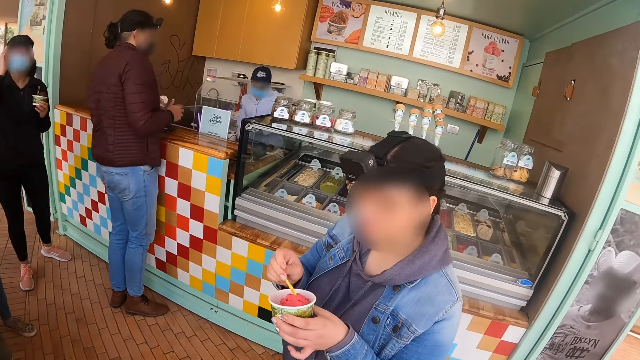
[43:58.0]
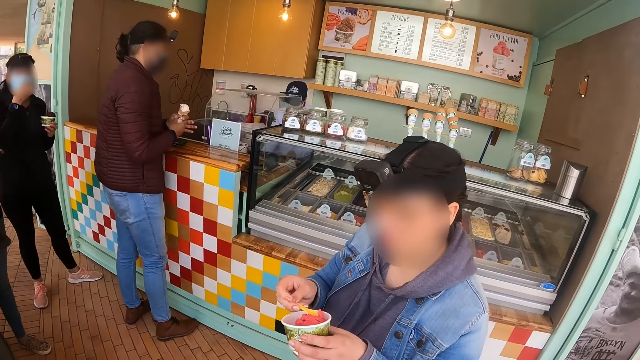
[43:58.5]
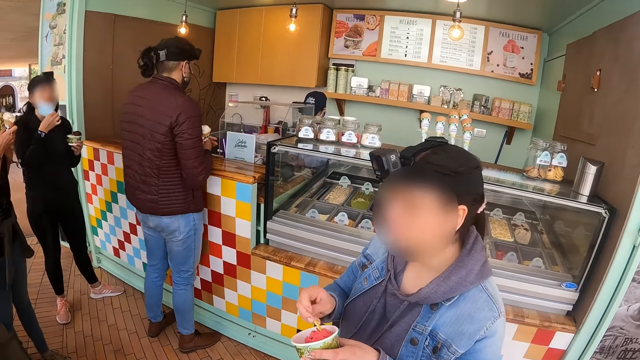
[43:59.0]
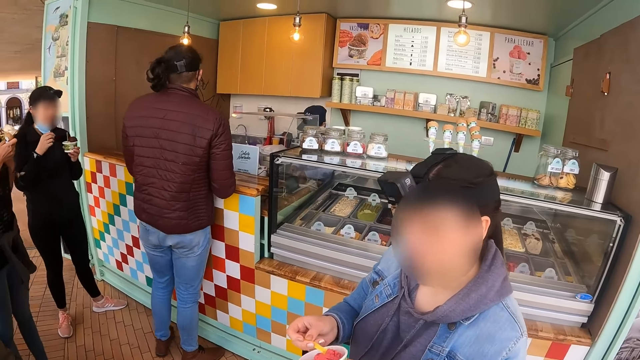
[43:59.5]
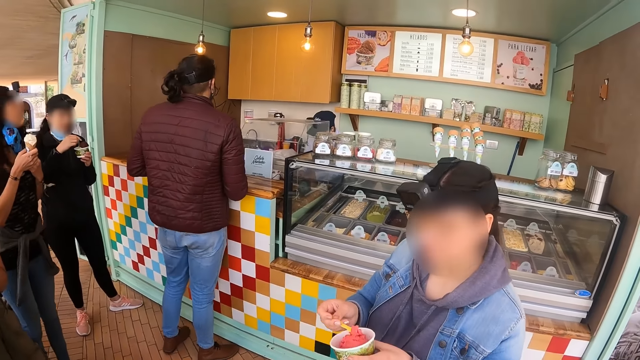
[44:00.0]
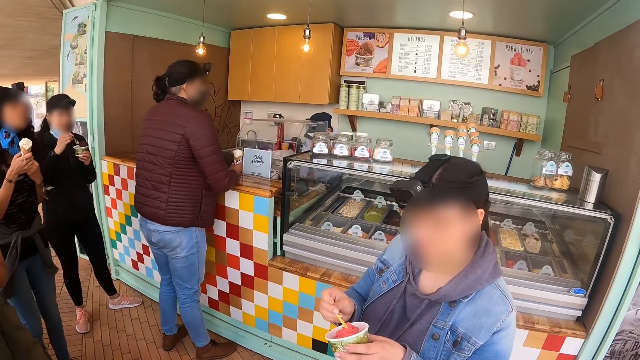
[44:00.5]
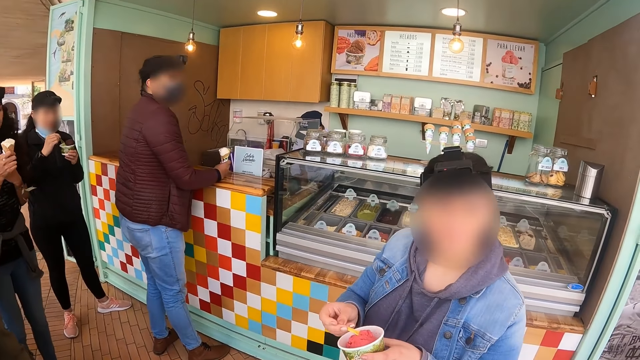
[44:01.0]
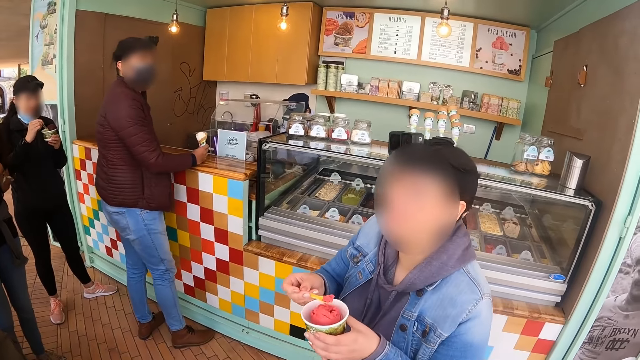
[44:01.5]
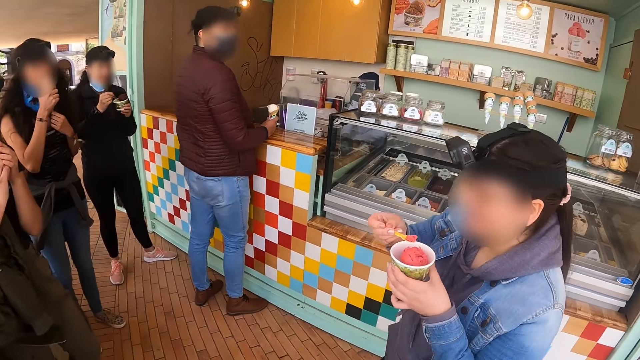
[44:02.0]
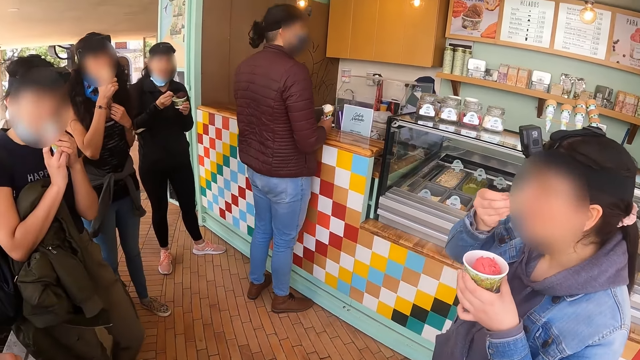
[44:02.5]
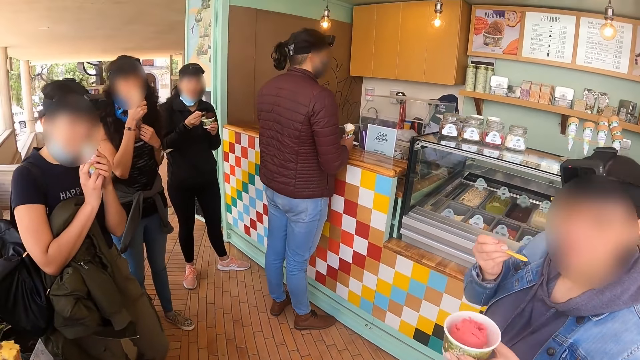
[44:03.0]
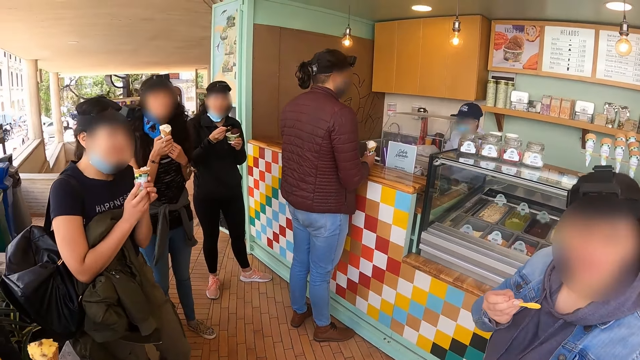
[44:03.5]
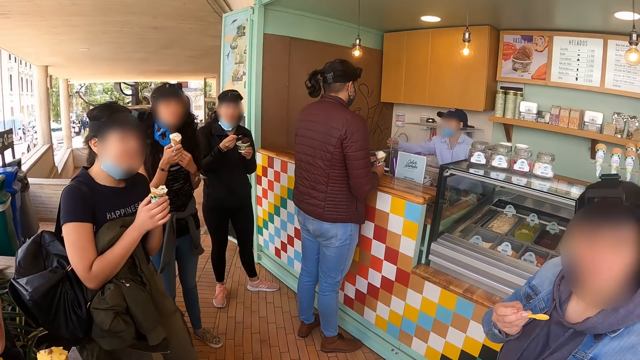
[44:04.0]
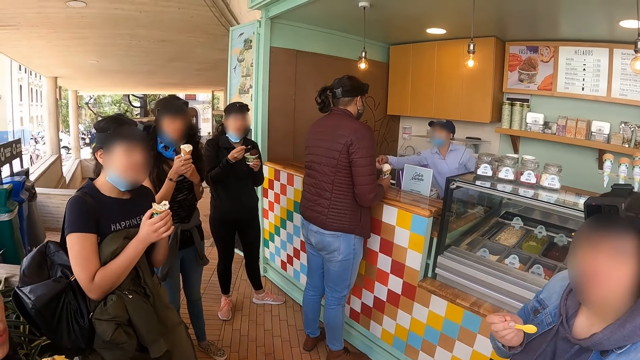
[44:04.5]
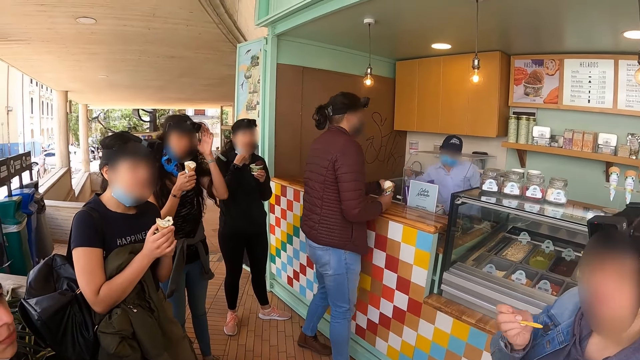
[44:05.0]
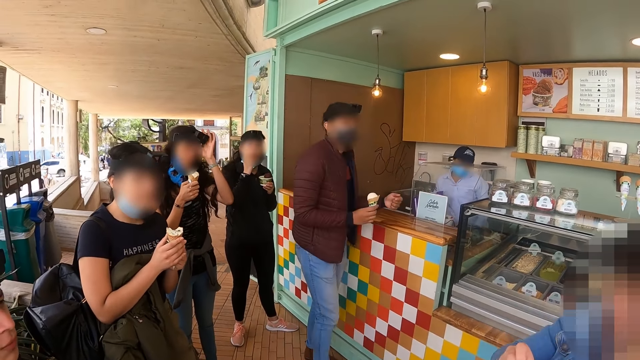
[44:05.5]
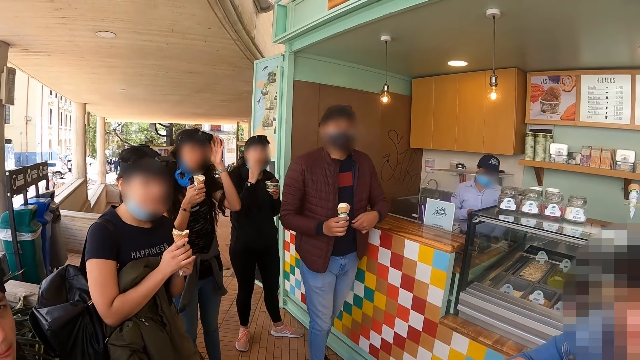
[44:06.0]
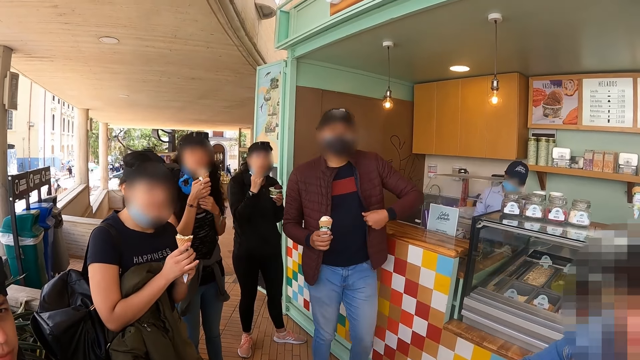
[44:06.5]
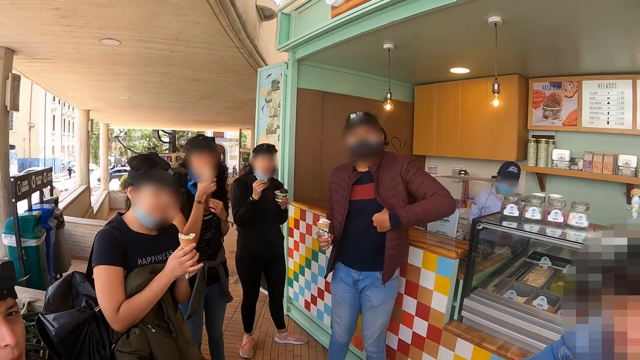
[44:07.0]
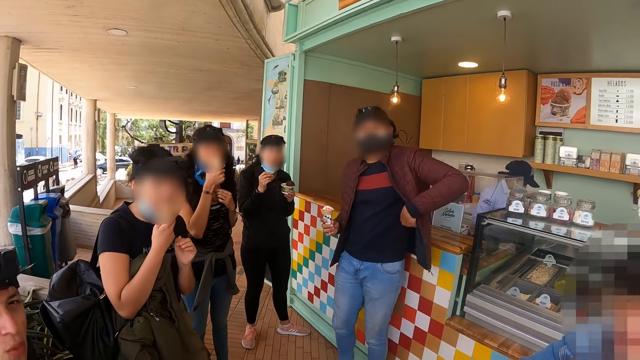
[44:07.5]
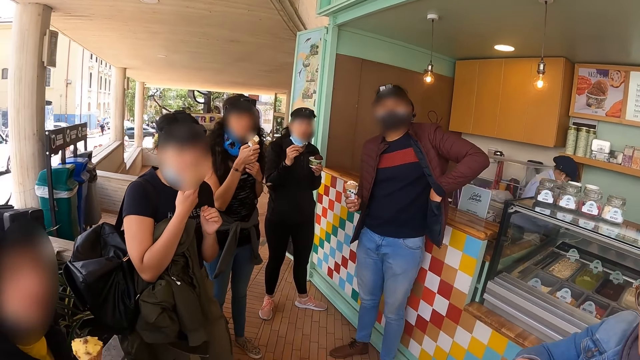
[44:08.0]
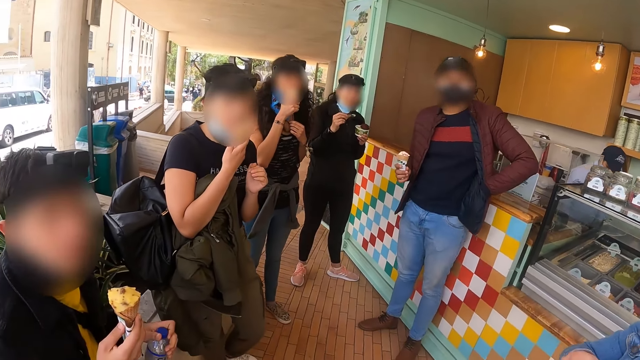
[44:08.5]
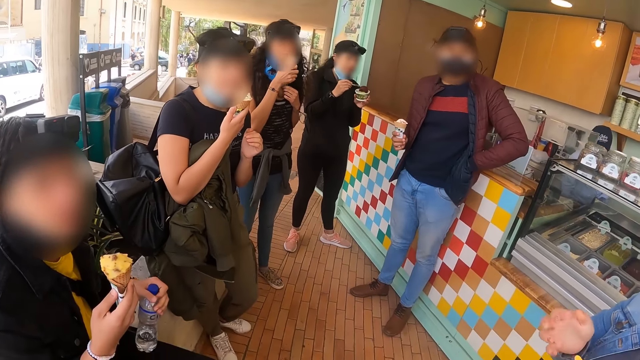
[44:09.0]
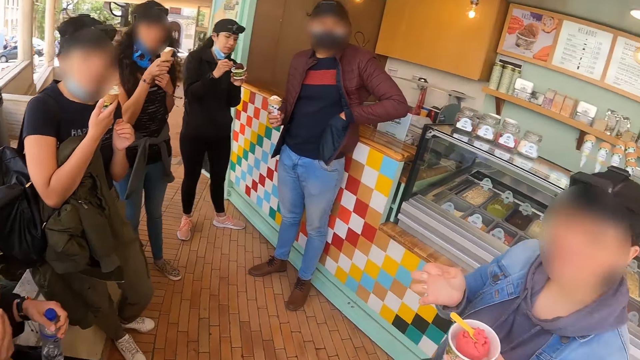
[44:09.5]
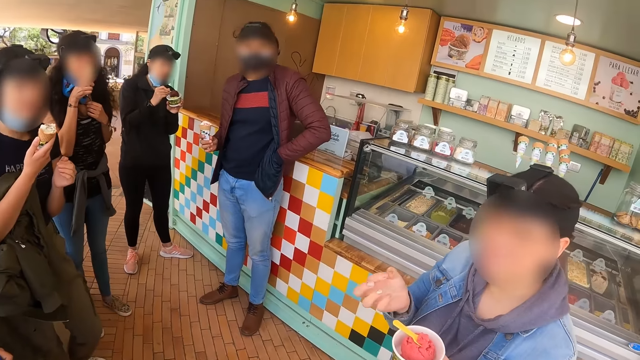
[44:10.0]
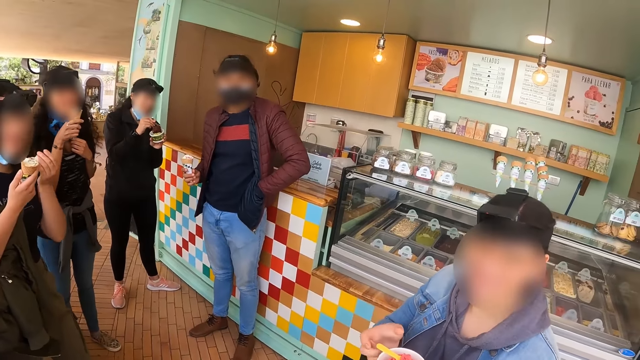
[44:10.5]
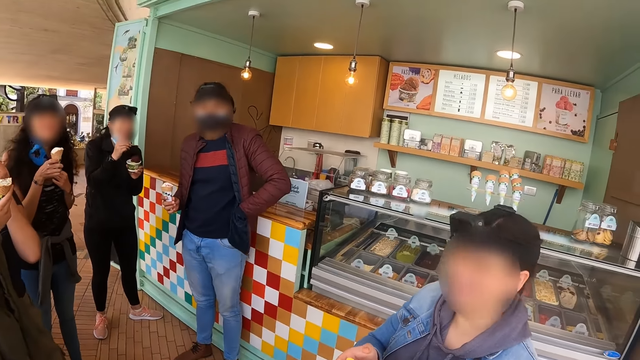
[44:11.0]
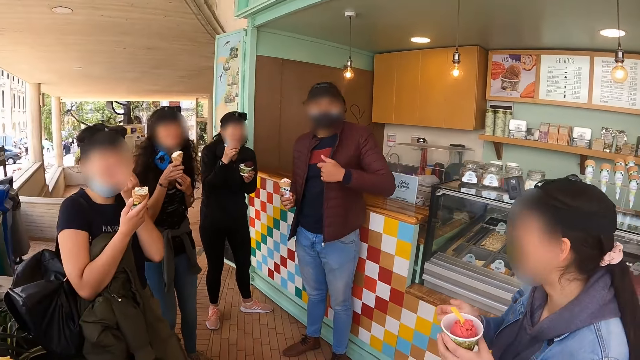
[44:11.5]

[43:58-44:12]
A lady scoops an ice cream. The camera wearer interacts with the lady. A woman eats ice cream. The lady eats the ice cream. The woman eats ice cream. The camera wearer looks around. A man puts his hand in his pocket.

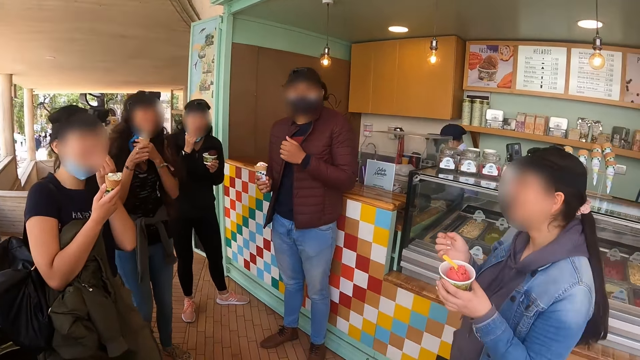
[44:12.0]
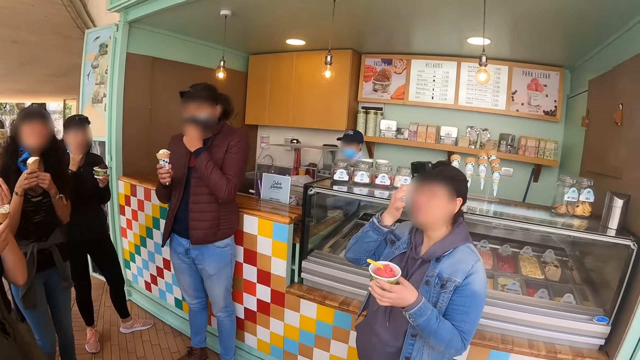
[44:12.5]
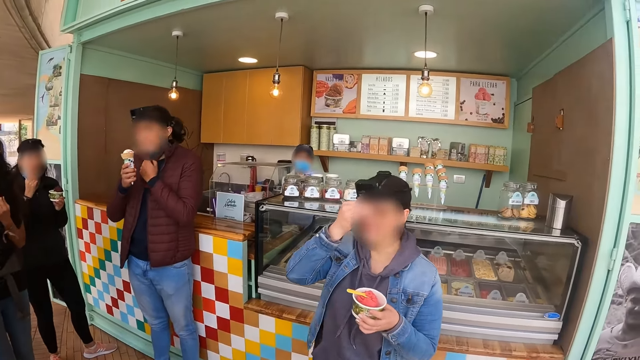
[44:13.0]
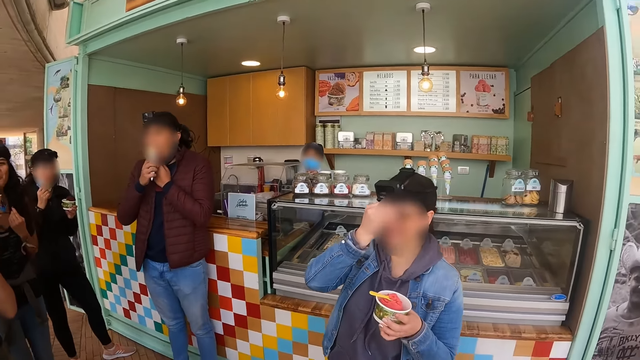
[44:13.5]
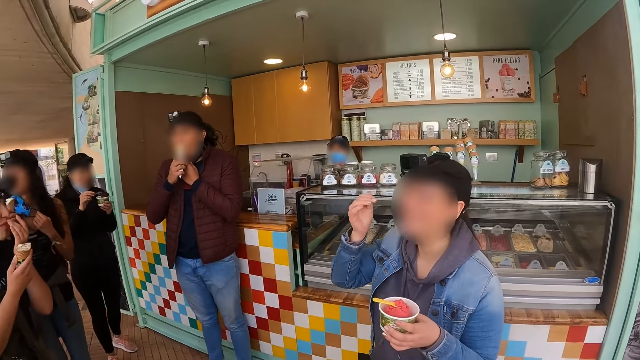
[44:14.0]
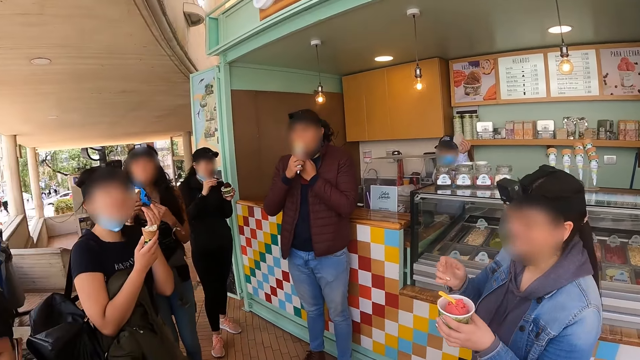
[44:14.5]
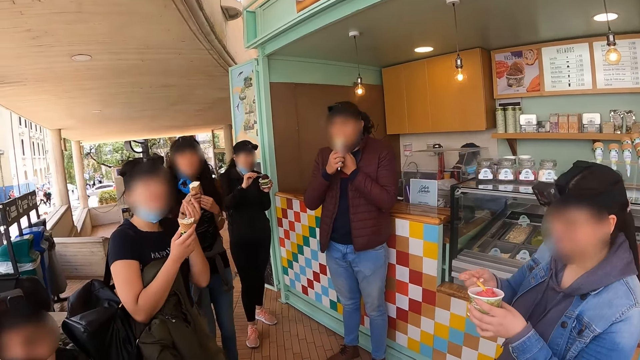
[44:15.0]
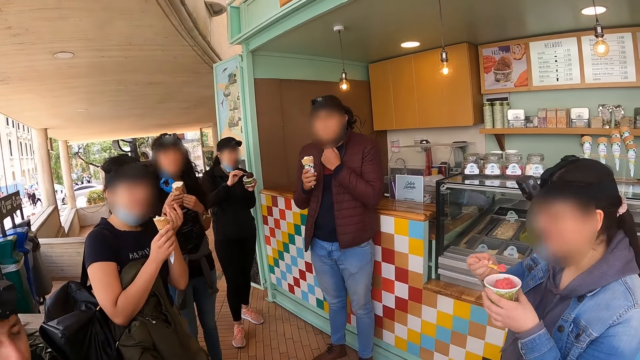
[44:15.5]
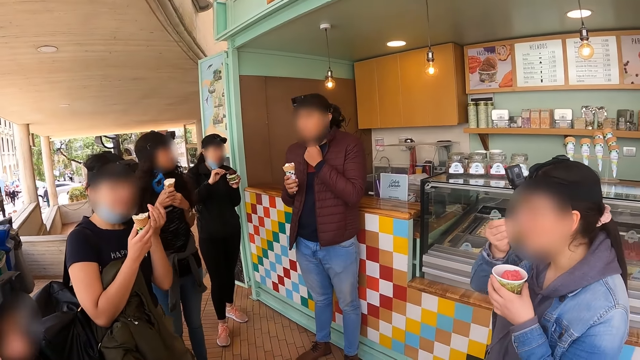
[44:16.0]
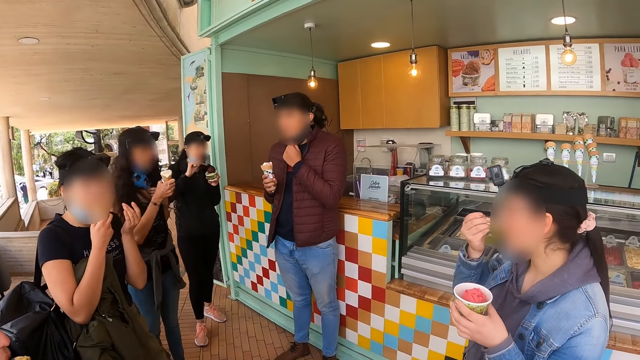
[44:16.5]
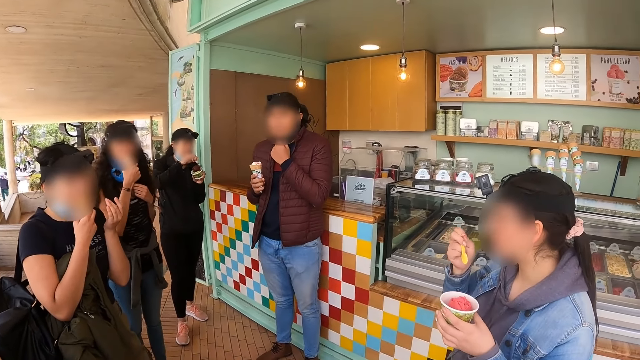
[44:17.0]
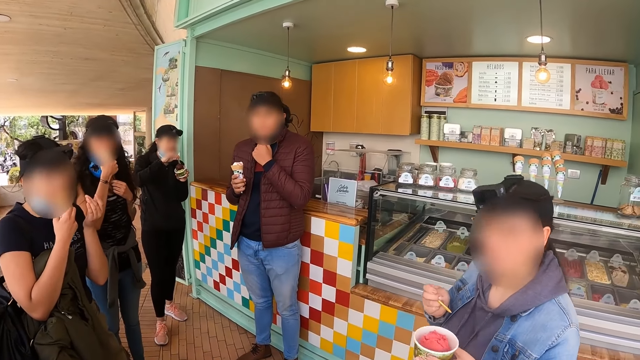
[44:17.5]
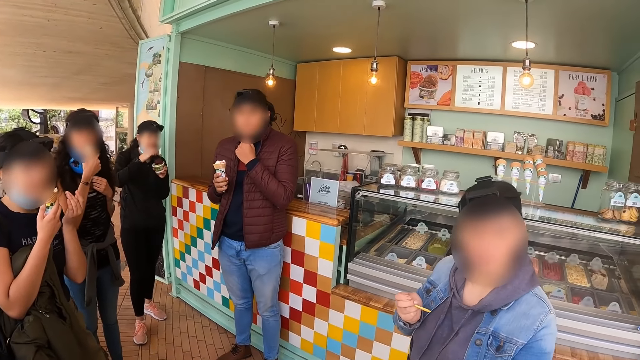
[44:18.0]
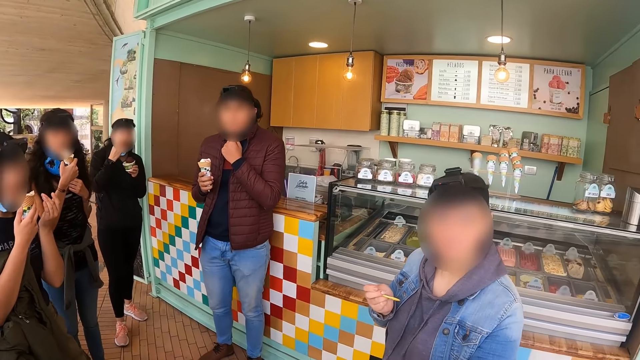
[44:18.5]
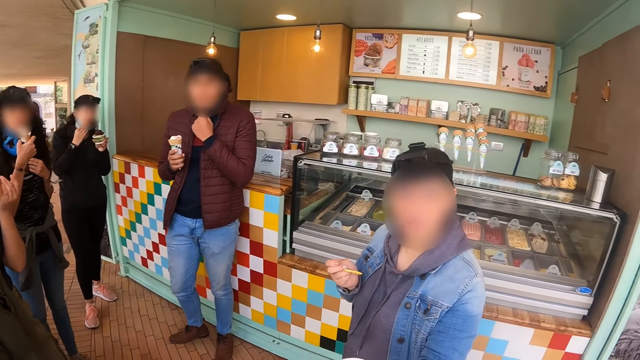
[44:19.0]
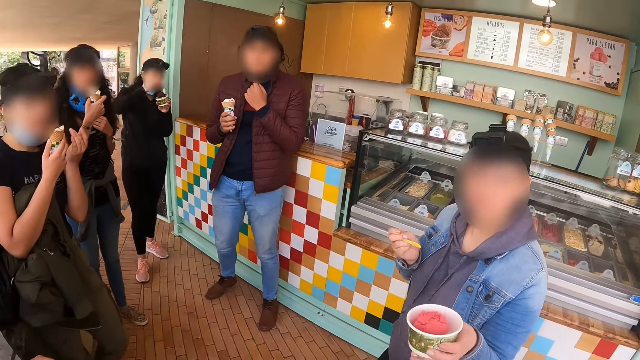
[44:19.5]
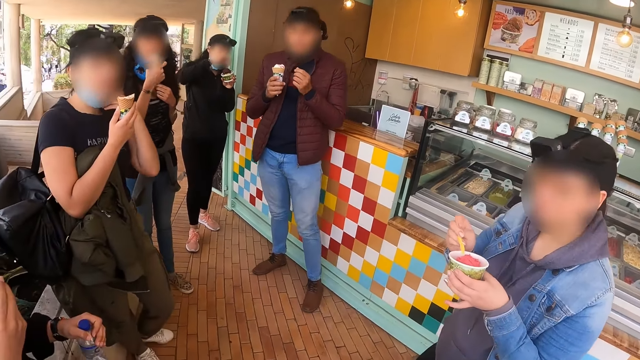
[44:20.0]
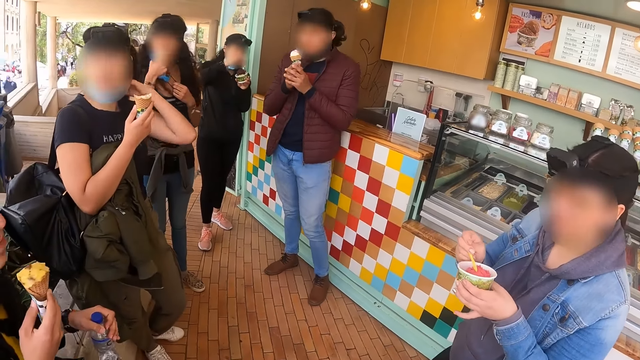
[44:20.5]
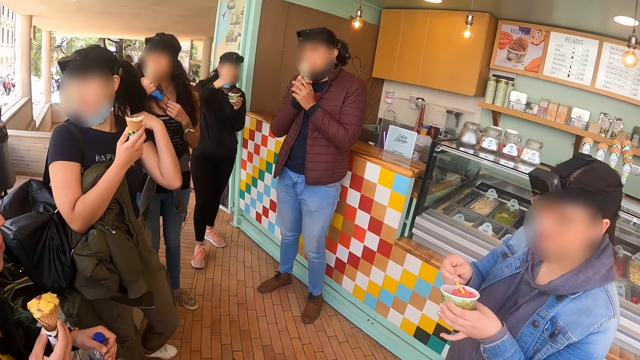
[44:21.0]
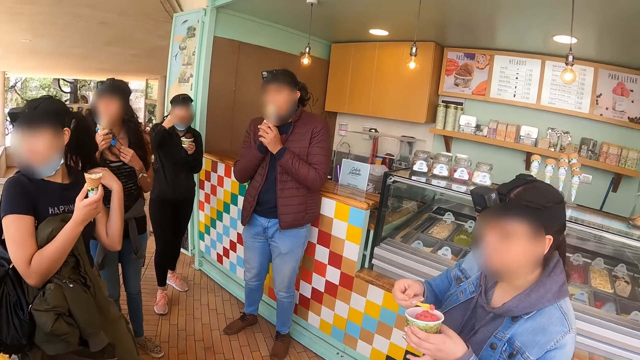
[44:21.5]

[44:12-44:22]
A lady touches the face. The lady picks up a spoon with an ice cream. The lady eats the ice cream. The lady stares at the camera wearer. The lady scoops the ice cream.
